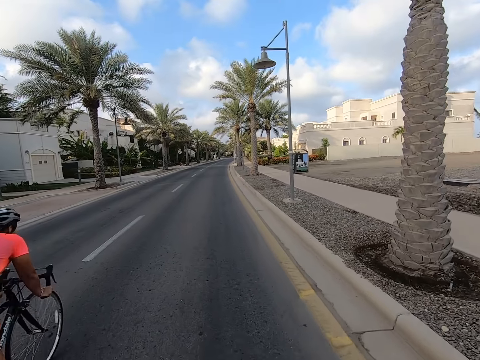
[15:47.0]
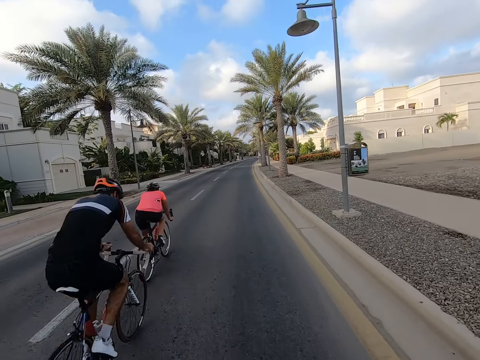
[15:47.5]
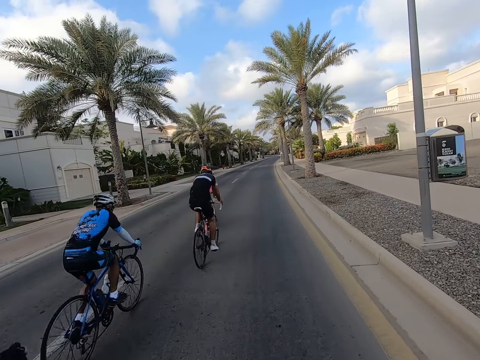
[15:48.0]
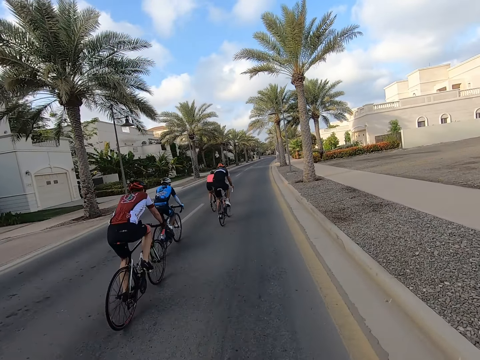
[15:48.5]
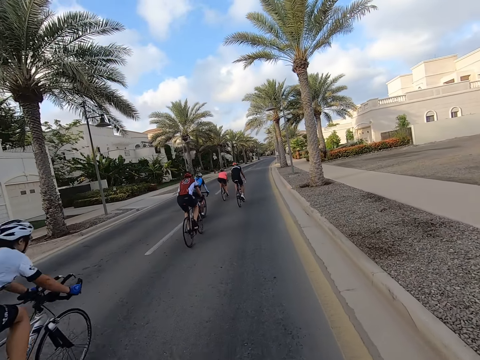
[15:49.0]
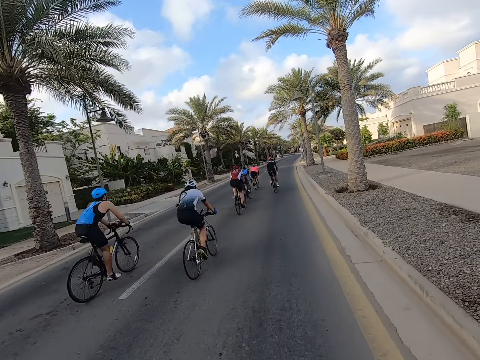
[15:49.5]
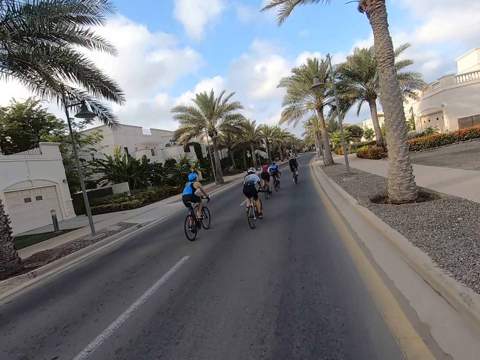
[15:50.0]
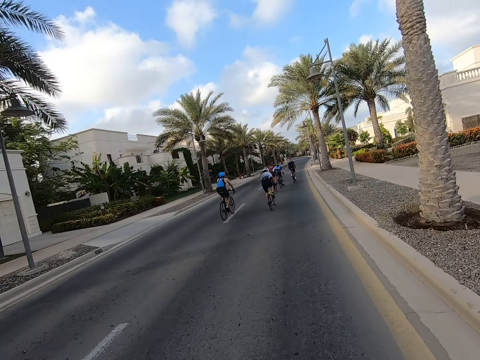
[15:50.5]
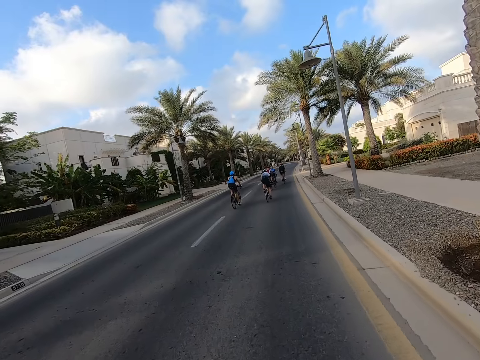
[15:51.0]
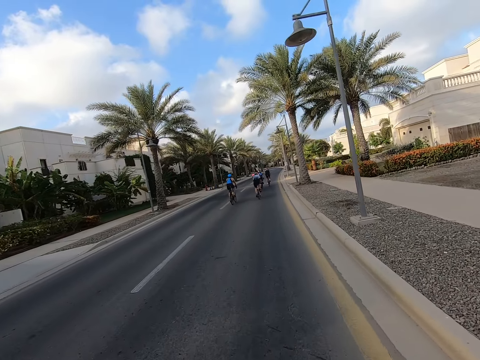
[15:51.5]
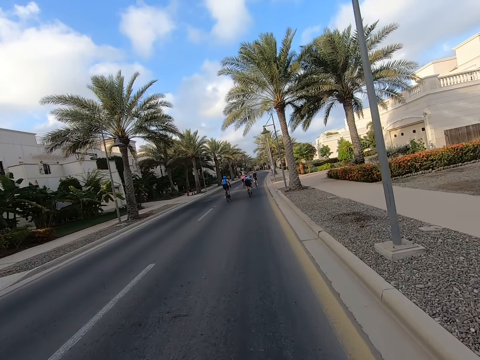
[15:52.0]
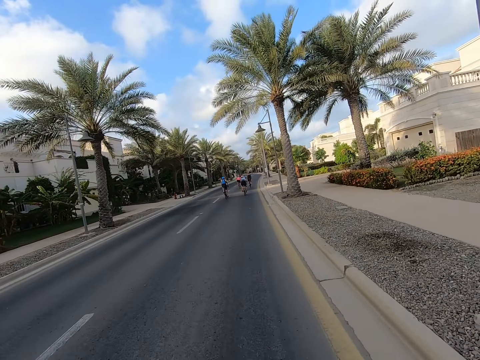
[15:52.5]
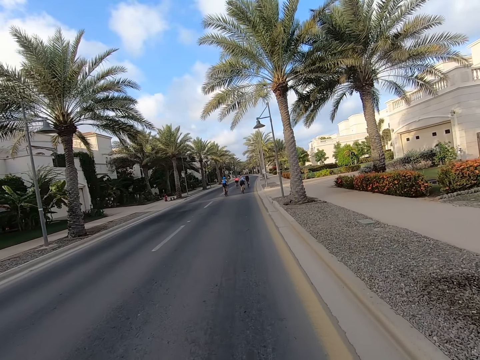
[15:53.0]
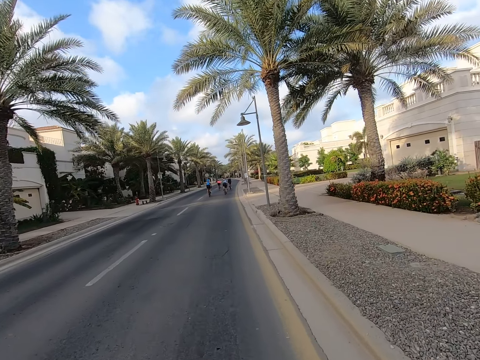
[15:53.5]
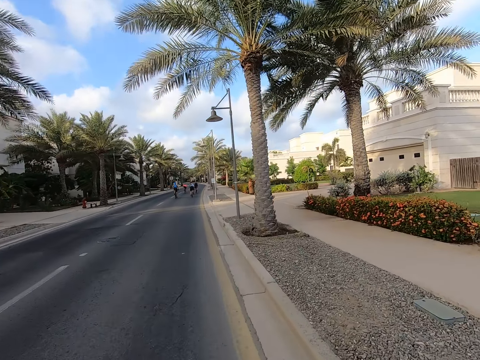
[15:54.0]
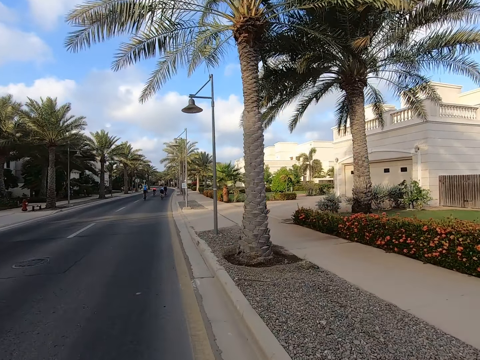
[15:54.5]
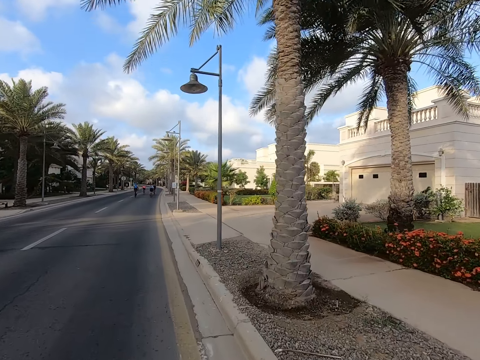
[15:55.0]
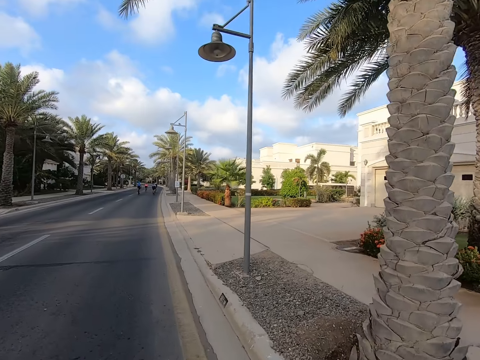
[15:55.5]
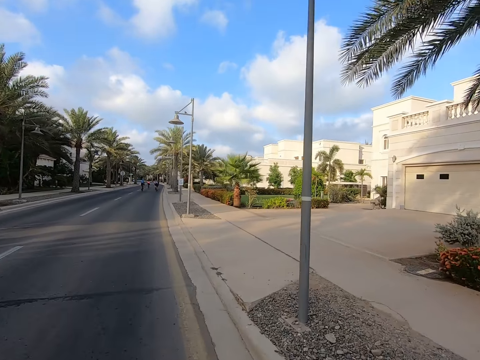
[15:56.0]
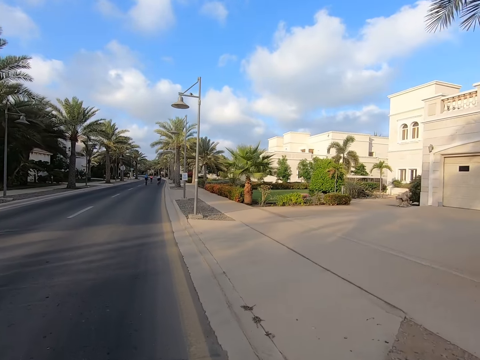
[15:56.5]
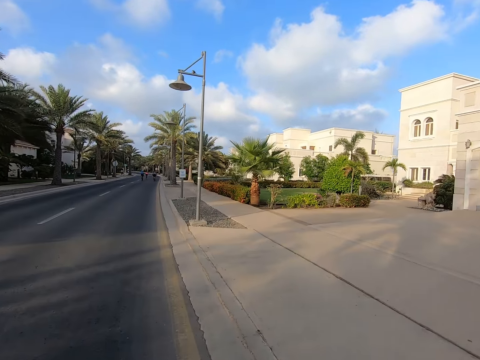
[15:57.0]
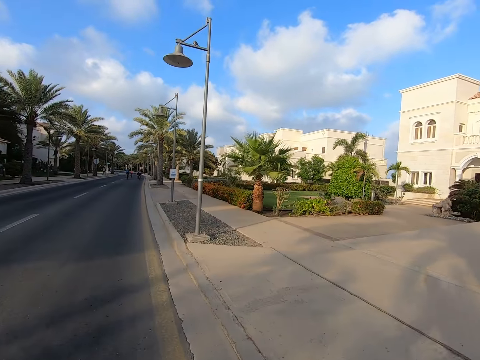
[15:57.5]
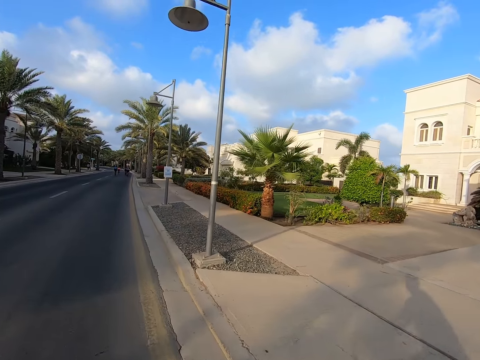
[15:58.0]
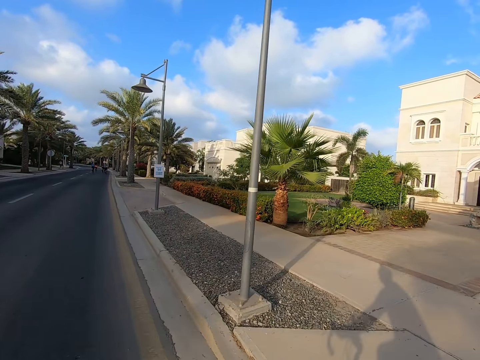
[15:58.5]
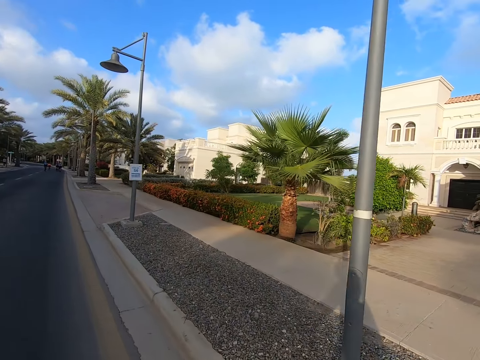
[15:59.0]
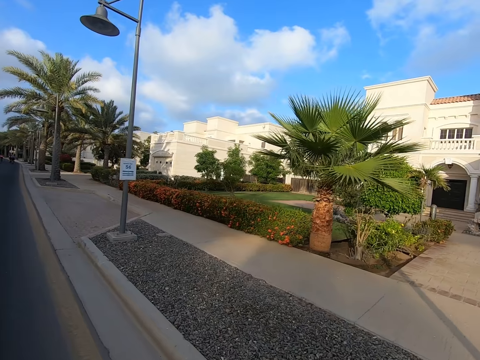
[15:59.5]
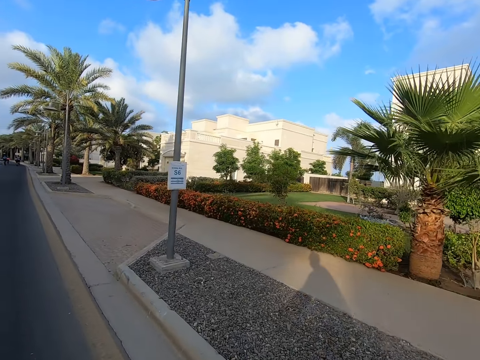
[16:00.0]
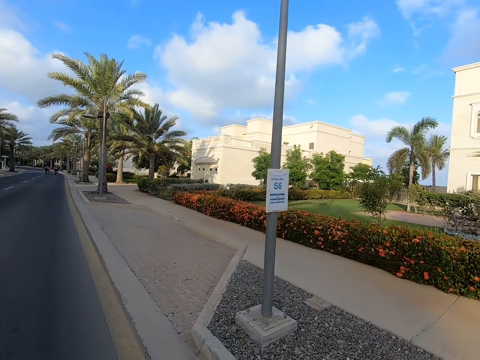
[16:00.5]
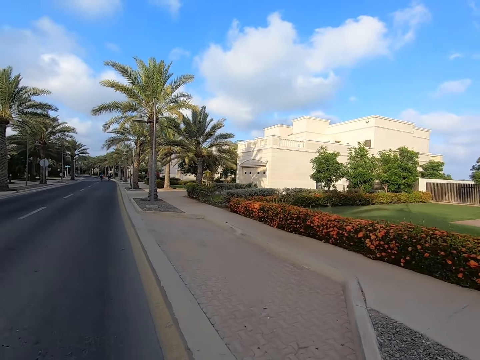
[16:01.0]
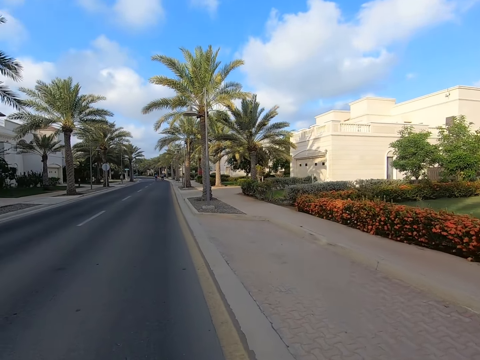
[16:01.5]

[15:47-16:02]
A man rides a bicycle past the camera wearer on the road. Another man rides a bicycle past the camera wearer on the road. Another man rides a bicycle past the camera wearer on the road. Another man rides a bicycle past the camera wearer on the road. Another man rides a bicycle past the camera wearer on the road. Another man rides a bicycle past the camera wearer on the road. The camera wearer cycles the bicycle on the road.

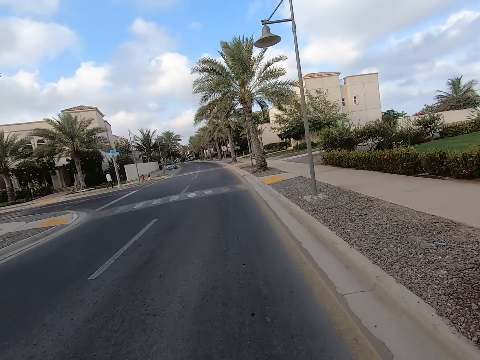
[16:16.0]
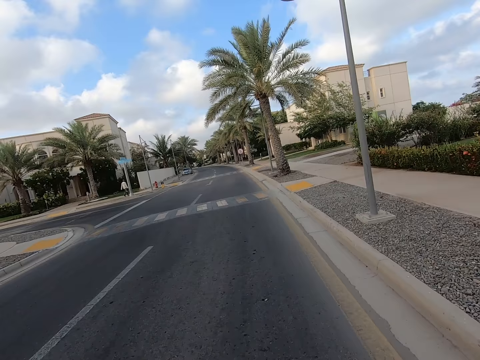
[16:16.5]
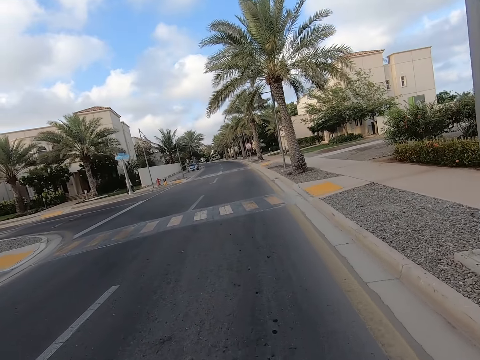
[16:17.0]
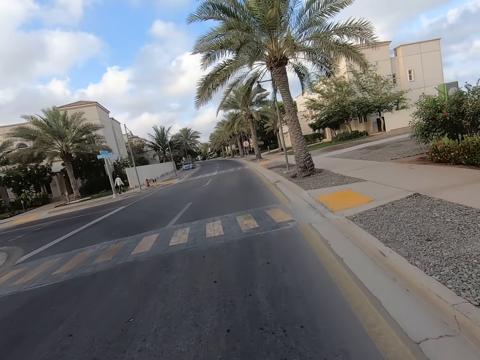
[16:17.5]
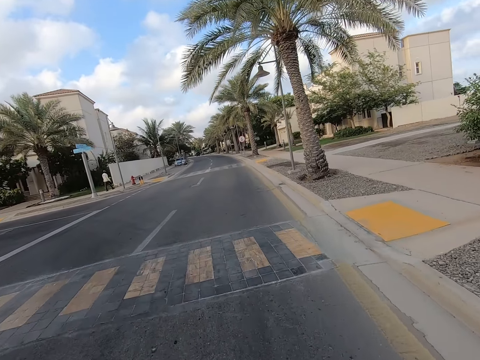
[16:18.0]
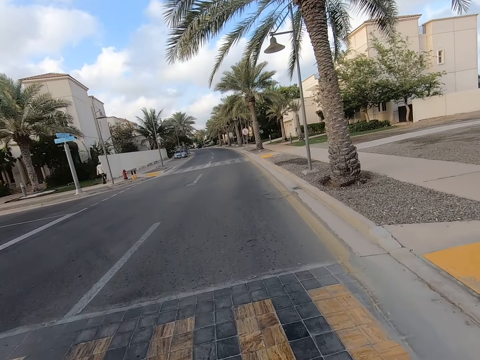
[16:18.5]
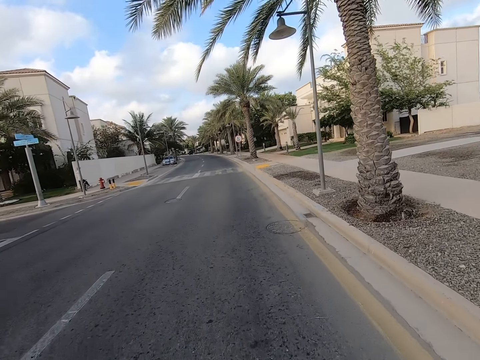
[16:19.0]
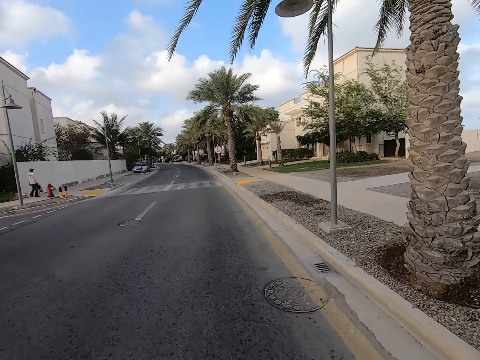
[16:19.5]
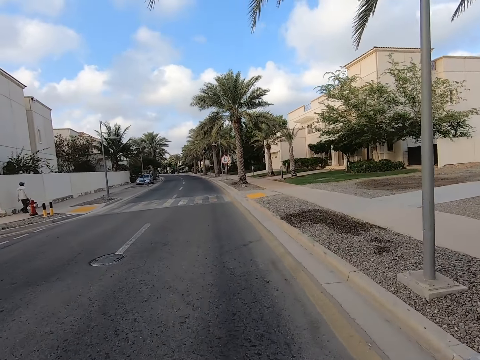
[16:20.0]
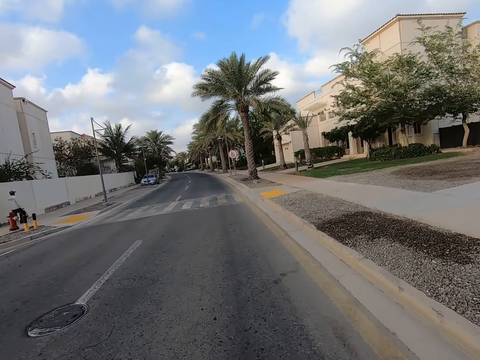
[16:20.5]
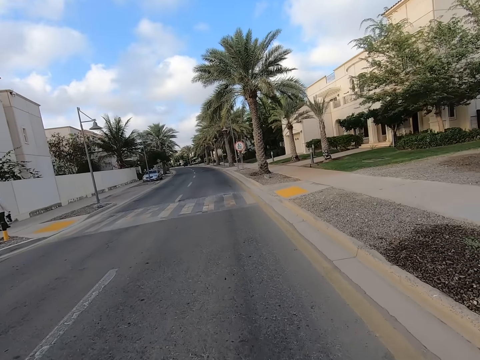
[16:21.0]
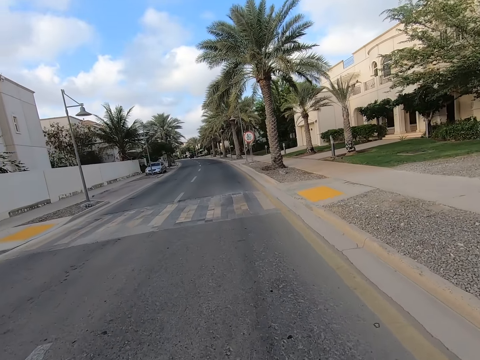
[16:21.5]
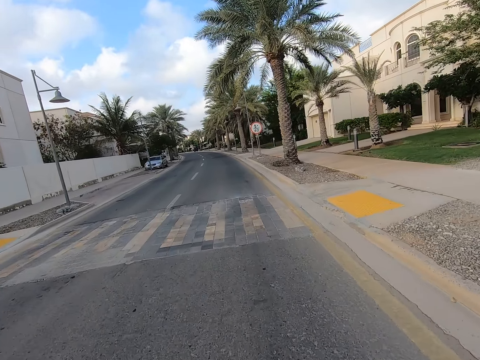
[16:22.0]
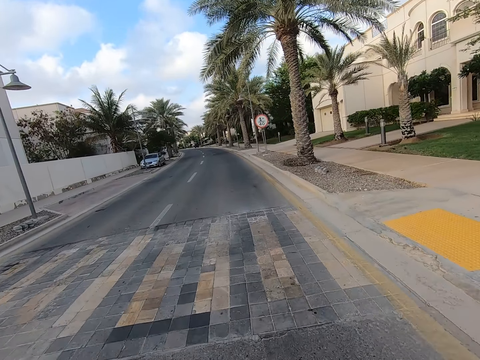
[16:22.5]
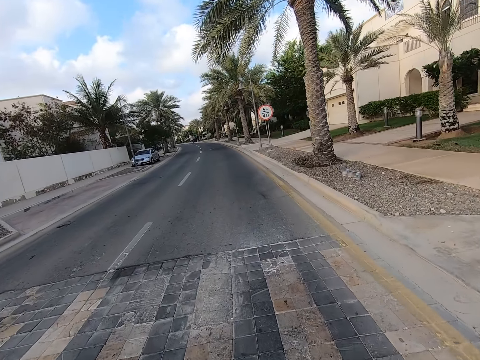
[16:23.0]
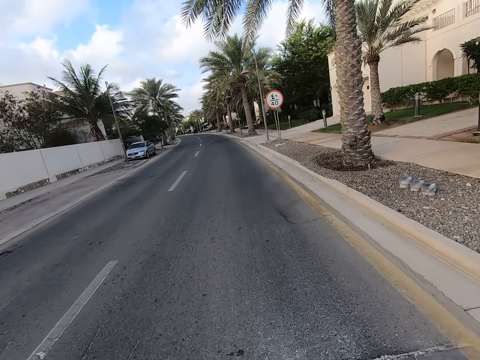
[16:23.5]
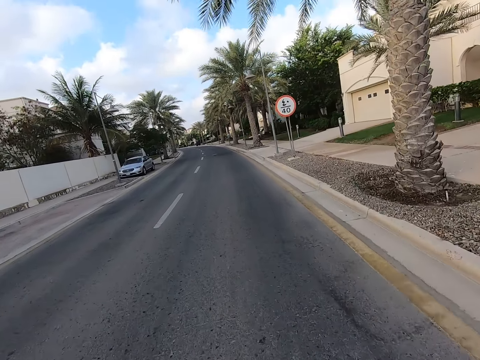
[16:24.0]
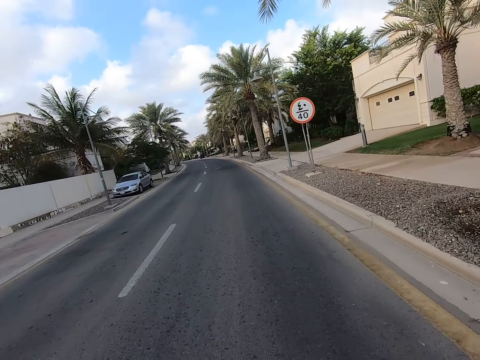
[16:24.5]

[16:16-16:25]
A man walks on the road. The camera wearer cycles the bicycle on the road.
